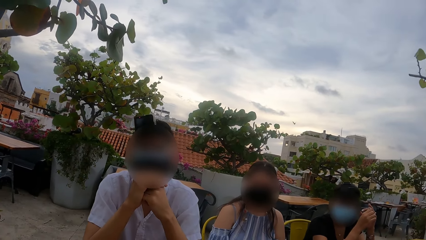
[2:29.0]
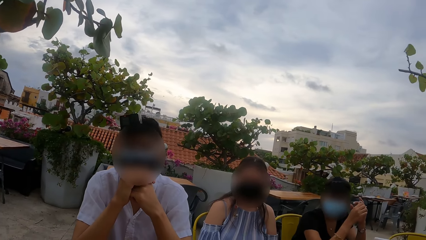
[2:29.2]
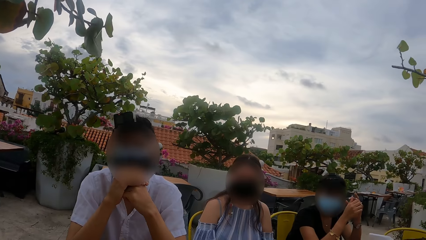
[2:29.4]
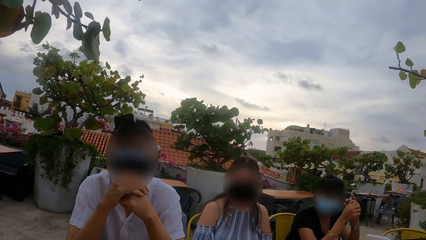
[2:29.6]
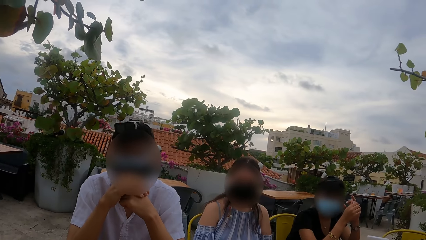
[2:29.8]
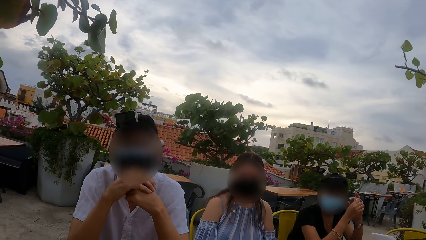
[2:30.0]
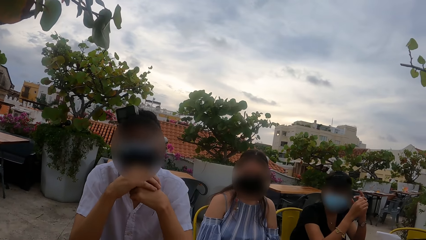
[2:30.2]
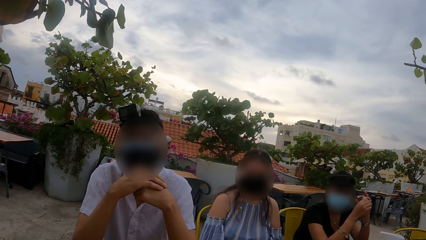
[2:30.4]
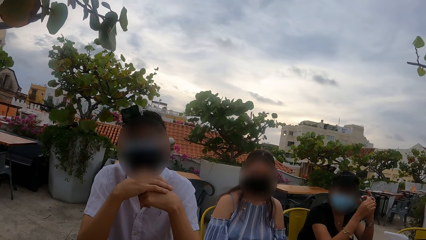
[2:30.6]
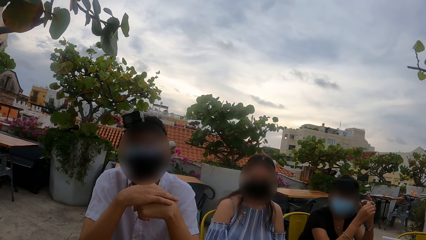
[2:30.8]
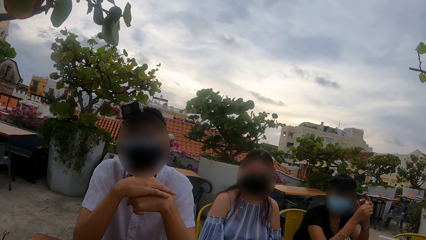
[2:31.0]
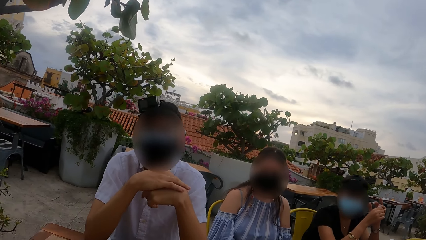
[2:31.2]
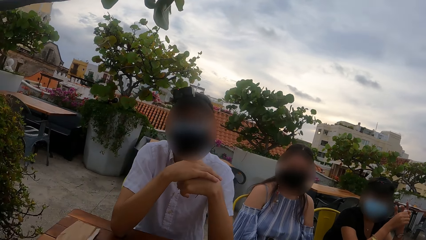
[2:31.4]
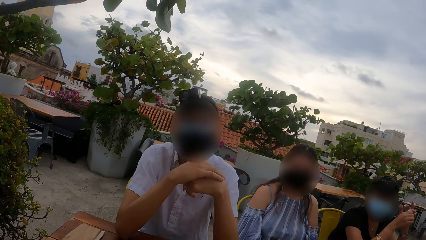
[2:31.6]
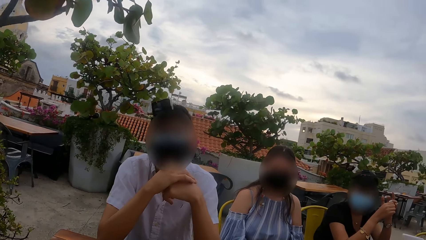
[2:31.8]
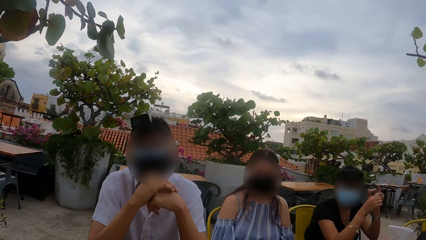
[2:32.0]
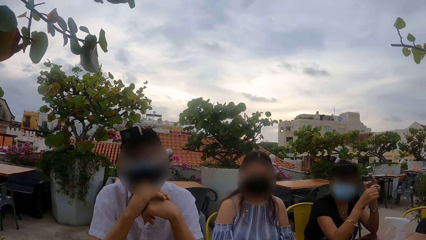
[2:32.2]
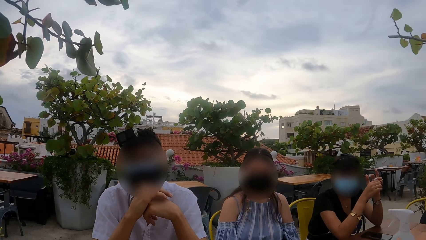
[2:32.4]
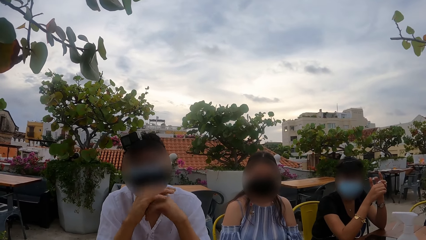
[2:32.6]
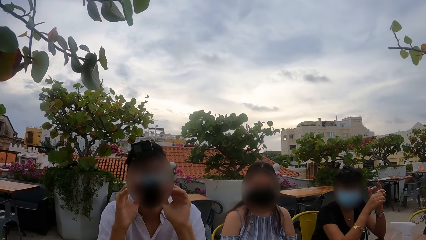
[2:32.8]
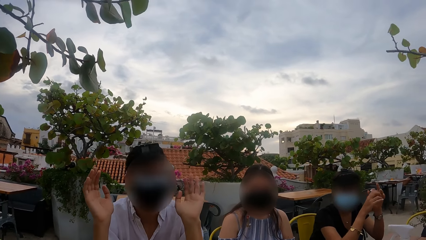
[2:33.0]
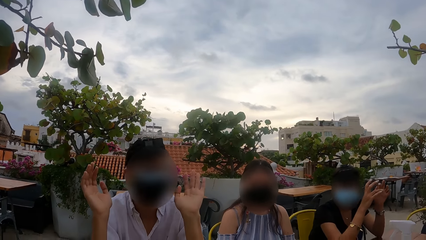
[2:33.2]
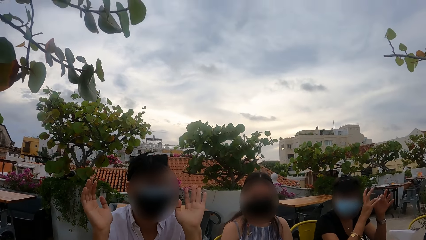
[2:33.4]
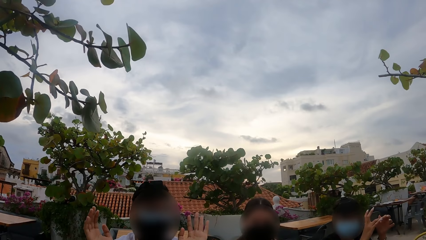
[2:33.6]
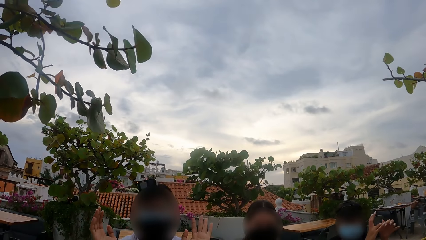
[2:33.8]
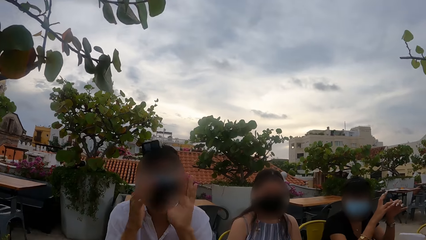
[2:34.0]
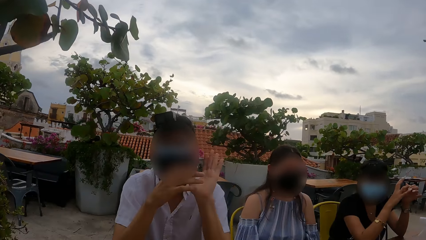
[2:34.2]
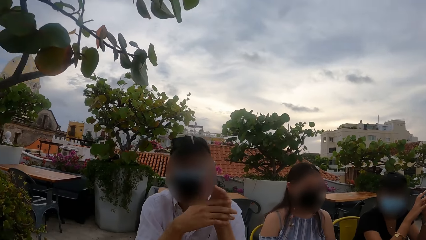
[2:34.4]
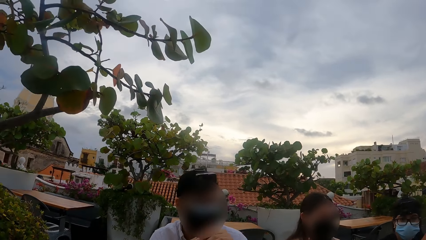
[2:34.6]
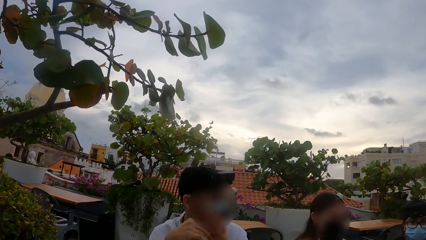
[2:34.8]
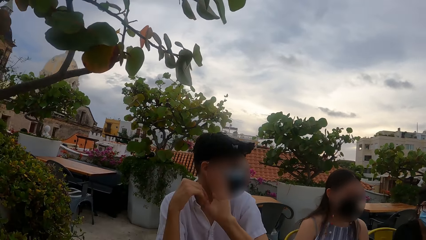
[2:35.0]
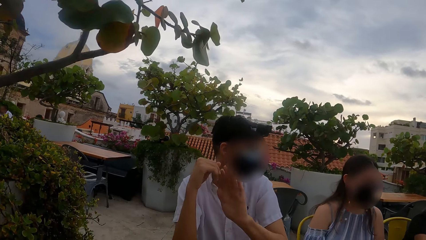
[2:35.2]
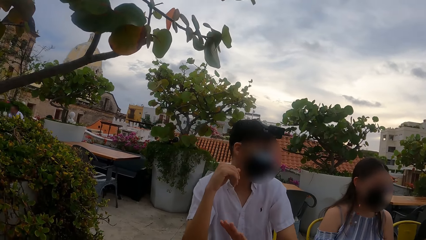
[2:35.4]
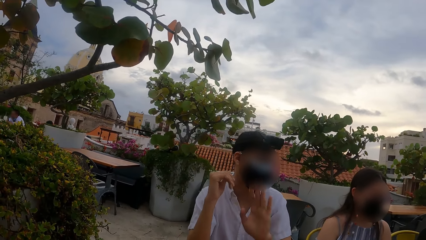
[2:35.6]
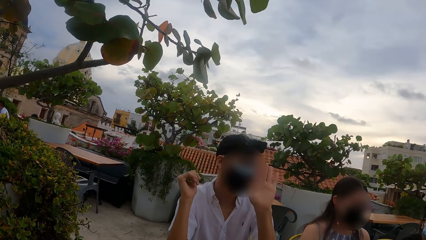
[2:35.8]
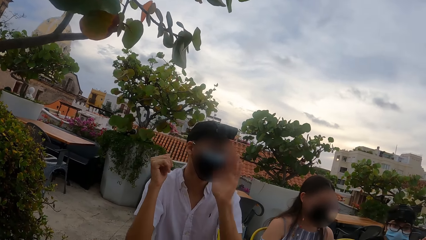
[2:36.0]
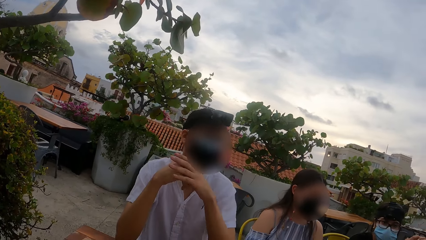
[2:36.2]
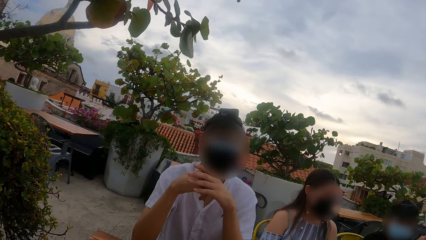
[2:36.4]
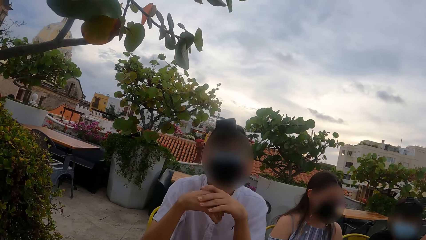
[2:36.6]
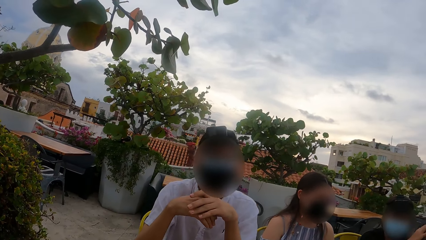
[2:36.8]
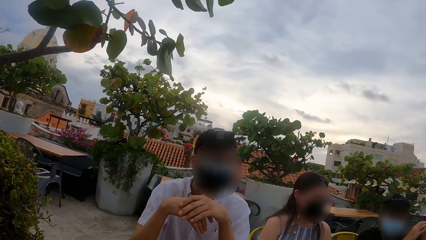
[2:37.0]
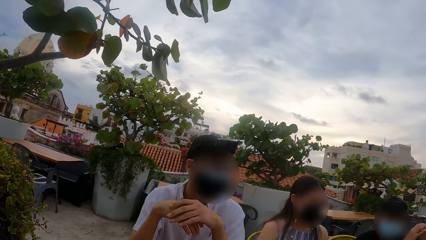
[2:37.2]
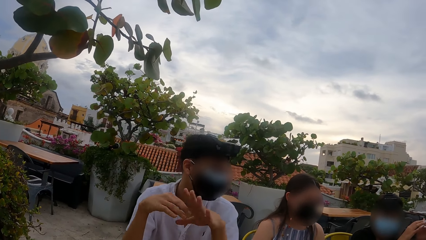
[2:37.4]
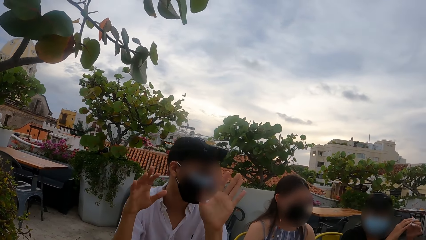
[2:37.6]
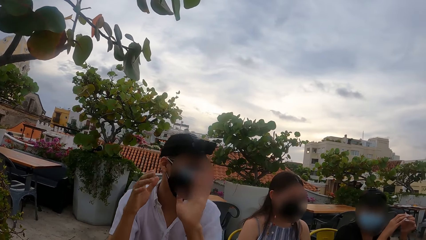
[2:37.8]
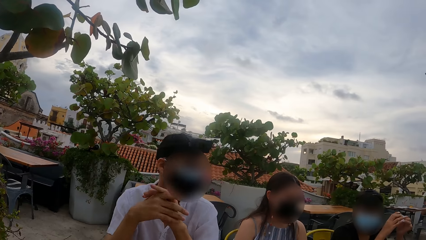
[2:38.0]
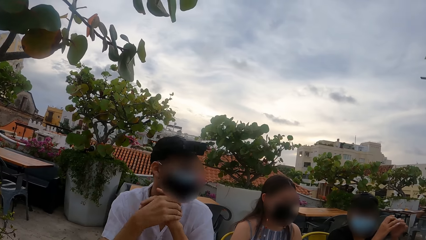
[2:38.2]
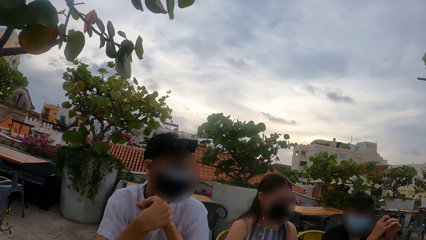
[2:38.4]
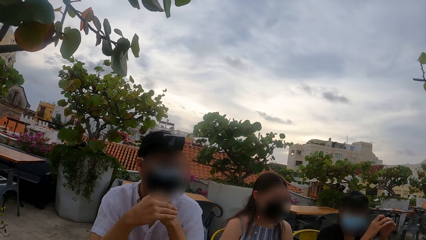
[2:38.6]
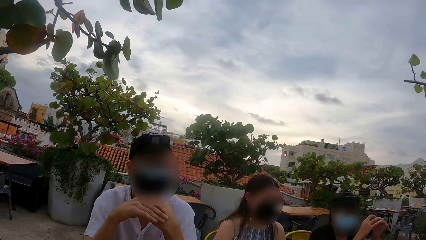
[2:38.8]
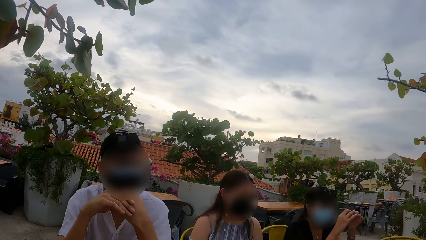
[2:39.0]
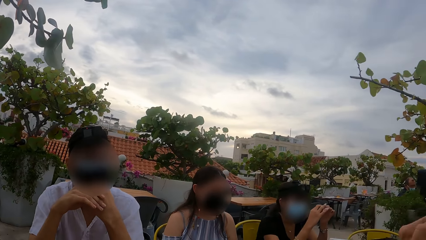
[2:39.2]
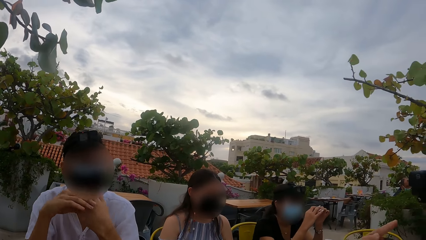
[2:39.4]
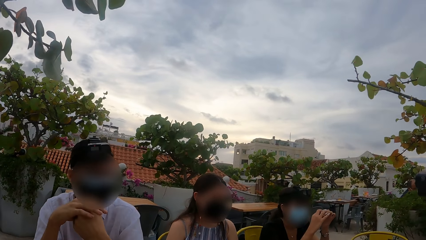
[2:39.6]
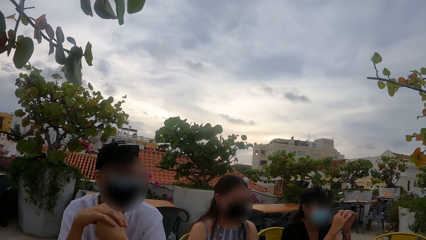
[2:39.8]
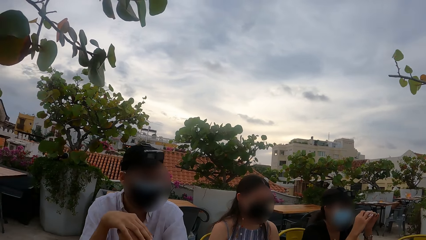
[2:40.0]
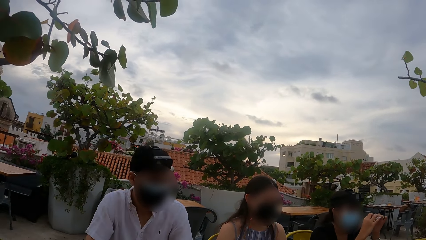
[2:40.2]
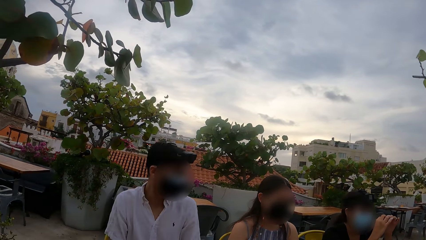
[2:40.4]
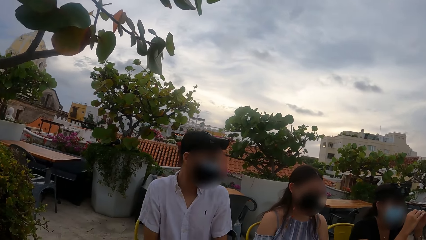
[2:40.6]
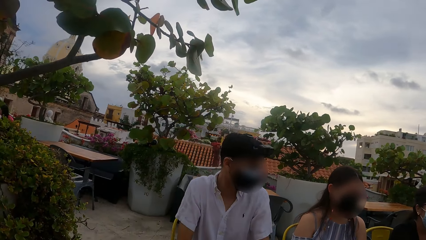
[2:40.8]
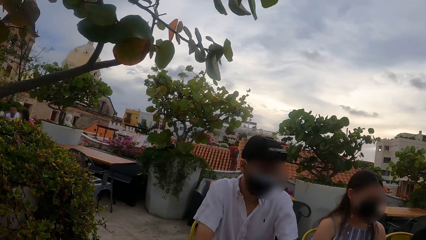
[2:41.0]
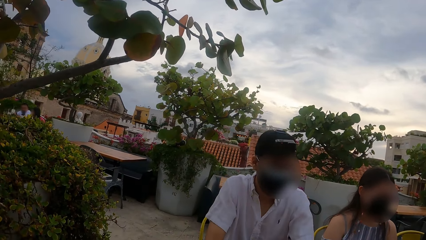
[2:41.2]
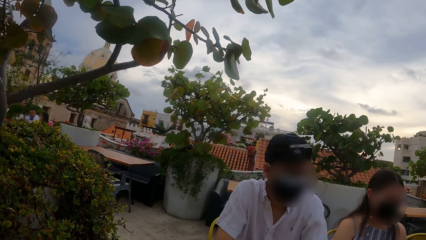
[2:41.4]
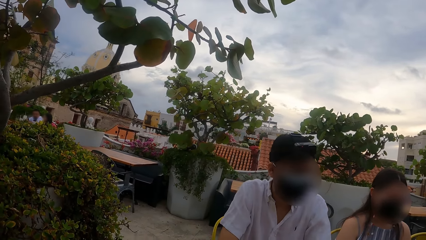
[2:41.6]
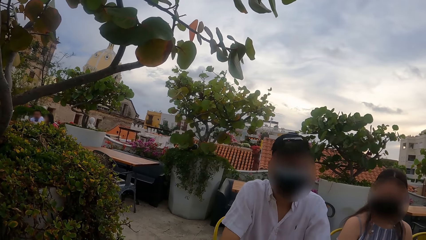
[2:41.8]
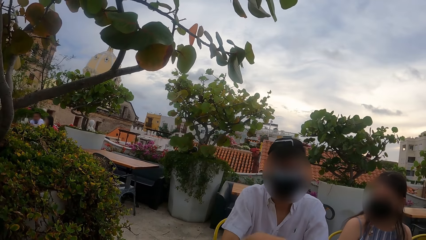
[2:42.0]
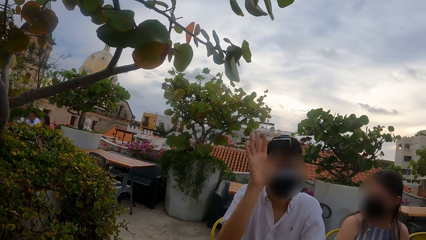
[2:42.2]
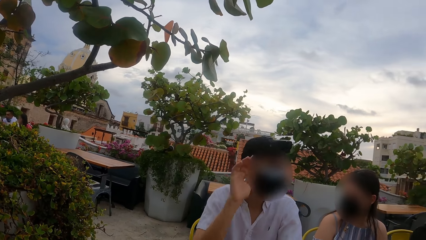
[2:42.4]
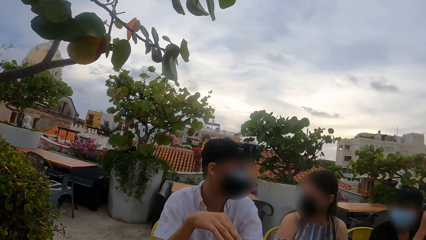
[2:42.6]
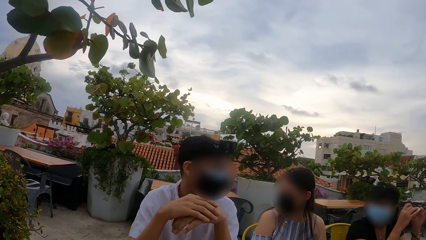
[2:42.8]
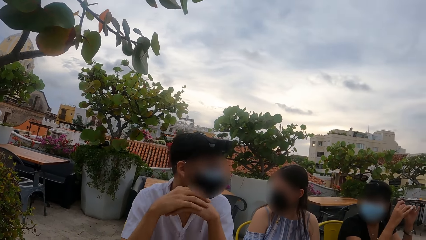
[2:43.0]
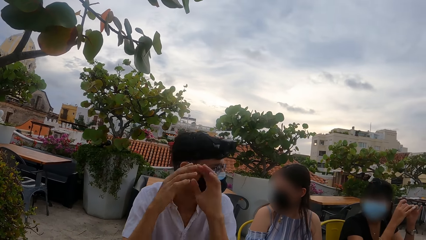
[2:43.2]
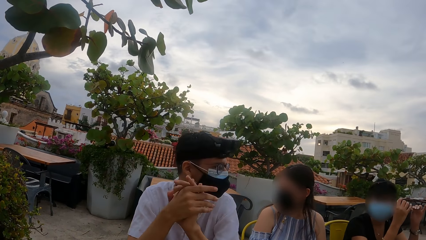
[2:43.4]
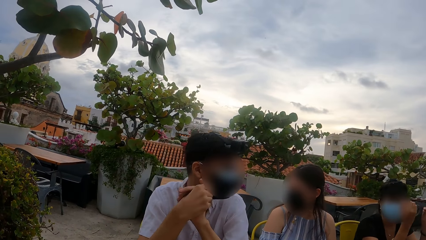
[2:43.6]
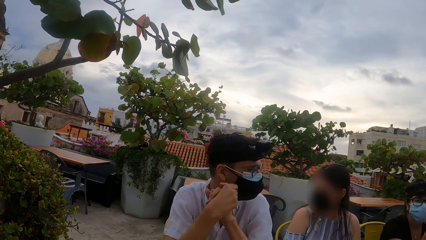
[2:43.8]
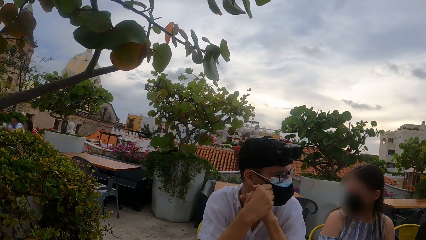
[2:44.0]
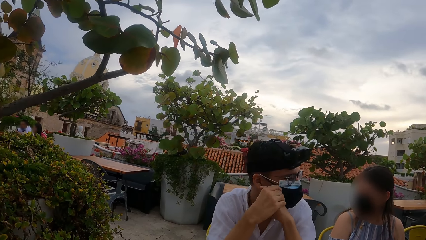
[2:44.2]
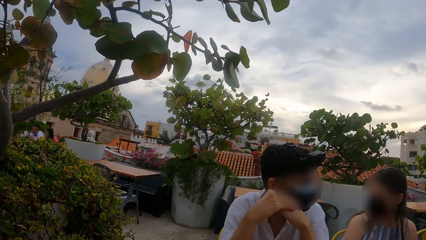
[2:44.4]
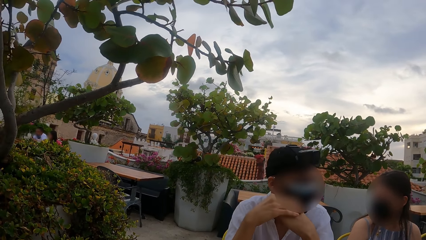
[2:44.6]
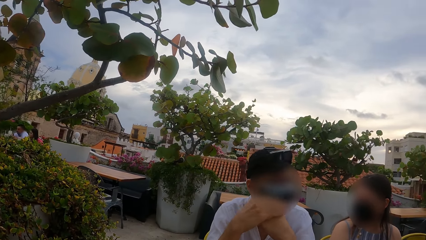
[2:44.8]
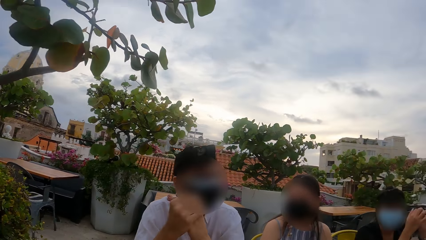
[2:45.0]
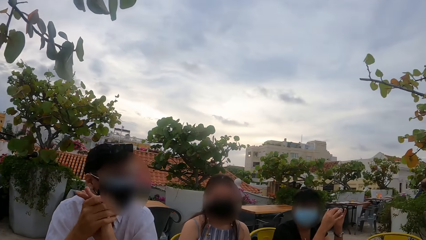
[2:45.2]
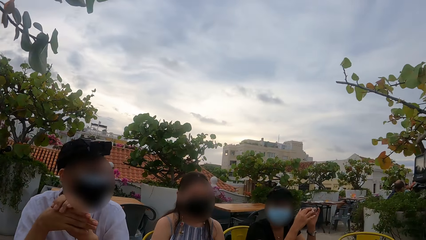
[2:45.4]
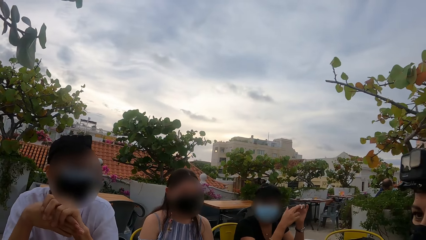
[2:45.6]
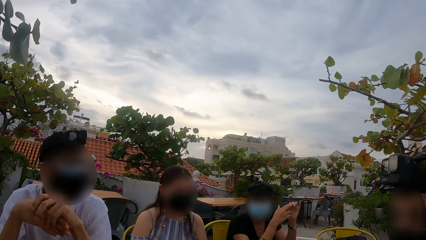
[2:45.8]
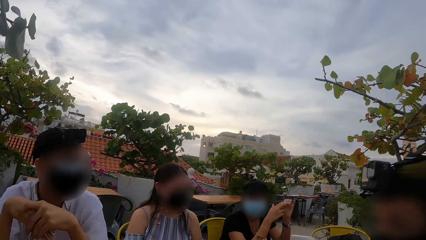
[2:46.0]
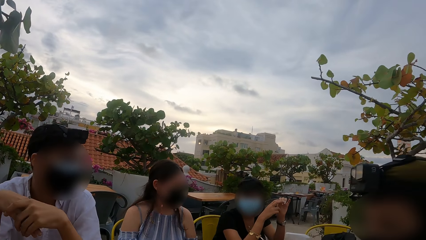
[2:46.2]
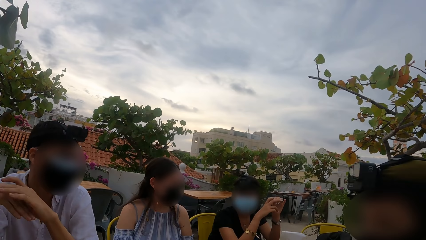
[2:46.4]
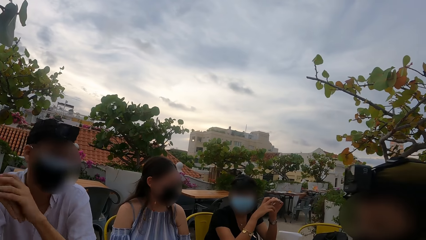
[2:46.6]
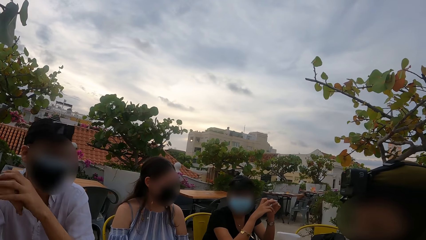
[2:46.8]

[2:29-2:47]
The camera wearer looks around. A man speaks. The camera wearer looks around. The man speaks. The camera wearer looks around. The man raises the hand and speaks. The camera wearer looks around.
